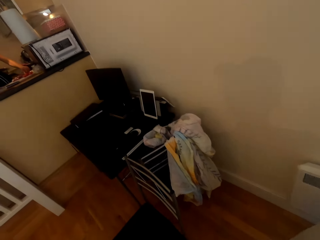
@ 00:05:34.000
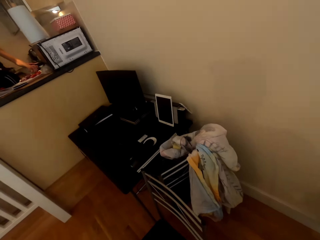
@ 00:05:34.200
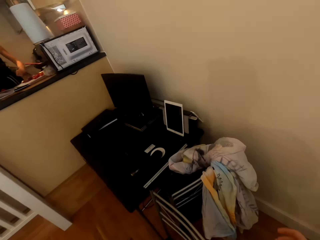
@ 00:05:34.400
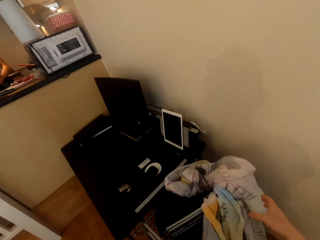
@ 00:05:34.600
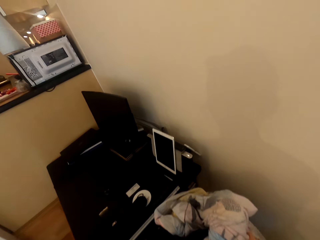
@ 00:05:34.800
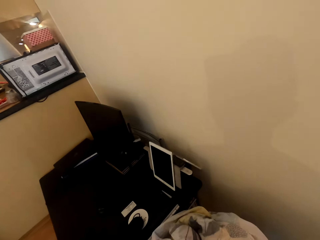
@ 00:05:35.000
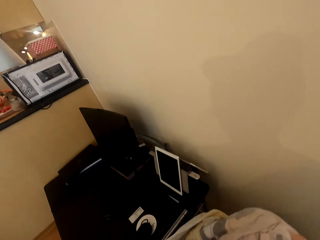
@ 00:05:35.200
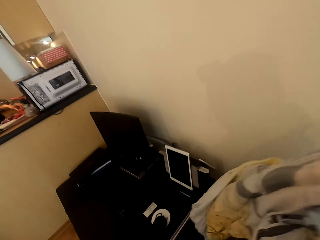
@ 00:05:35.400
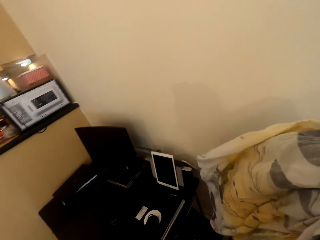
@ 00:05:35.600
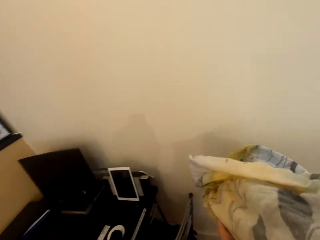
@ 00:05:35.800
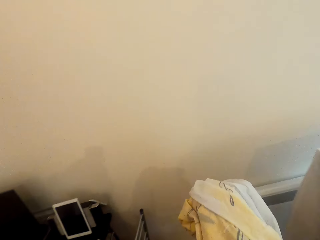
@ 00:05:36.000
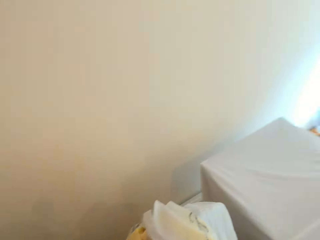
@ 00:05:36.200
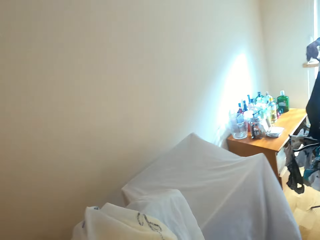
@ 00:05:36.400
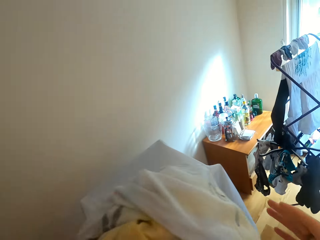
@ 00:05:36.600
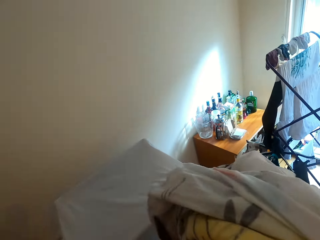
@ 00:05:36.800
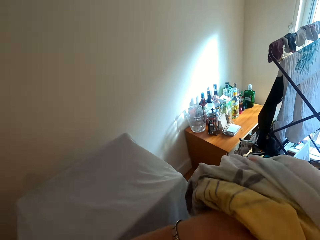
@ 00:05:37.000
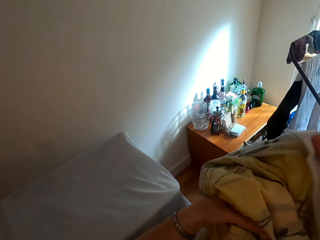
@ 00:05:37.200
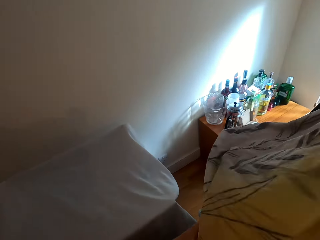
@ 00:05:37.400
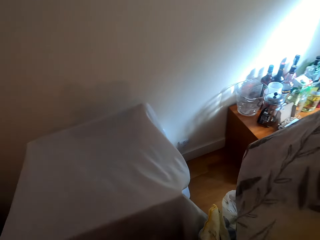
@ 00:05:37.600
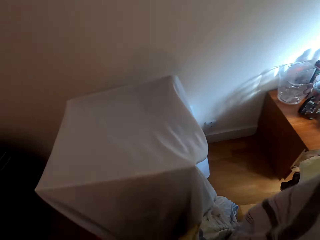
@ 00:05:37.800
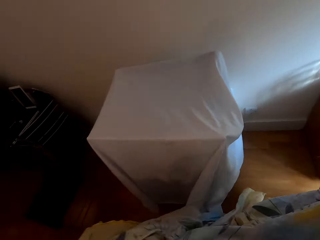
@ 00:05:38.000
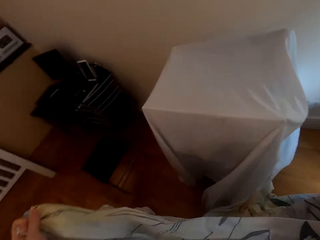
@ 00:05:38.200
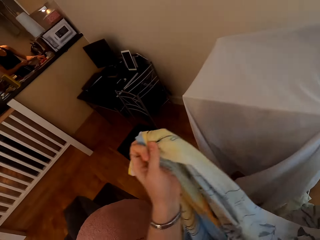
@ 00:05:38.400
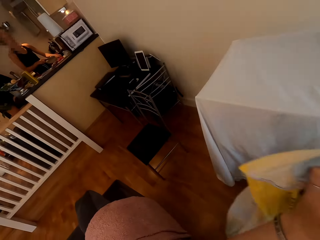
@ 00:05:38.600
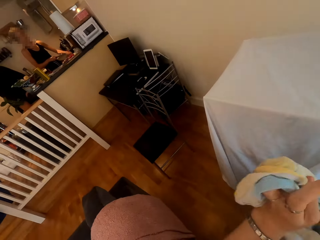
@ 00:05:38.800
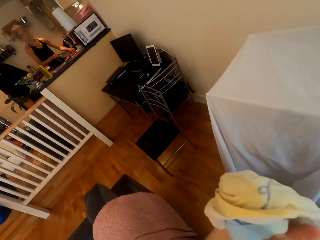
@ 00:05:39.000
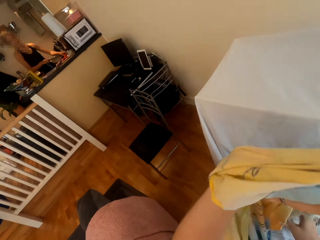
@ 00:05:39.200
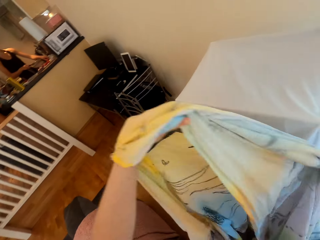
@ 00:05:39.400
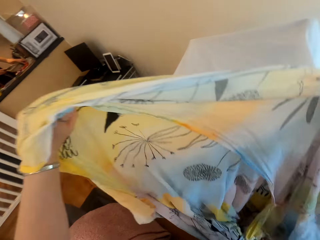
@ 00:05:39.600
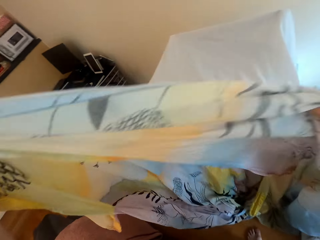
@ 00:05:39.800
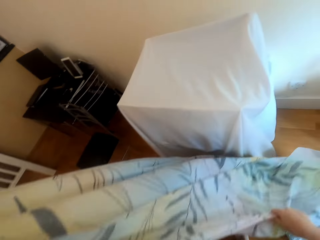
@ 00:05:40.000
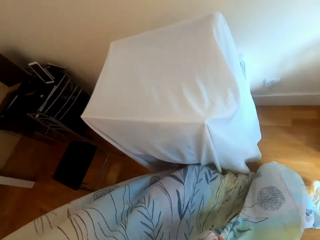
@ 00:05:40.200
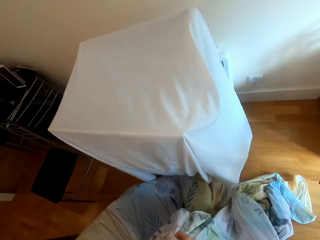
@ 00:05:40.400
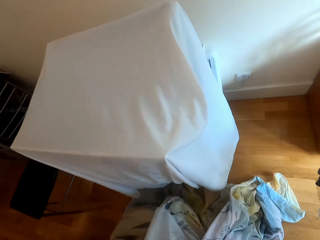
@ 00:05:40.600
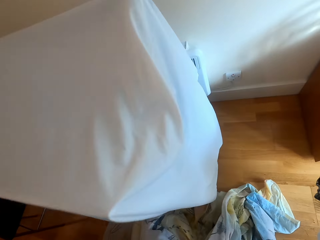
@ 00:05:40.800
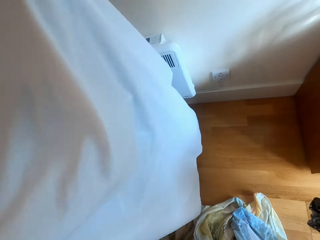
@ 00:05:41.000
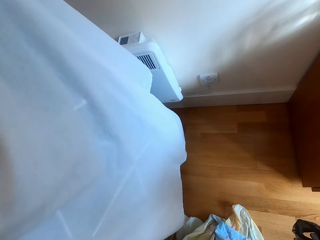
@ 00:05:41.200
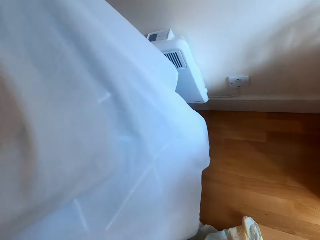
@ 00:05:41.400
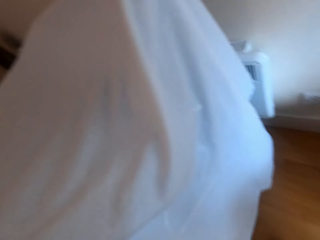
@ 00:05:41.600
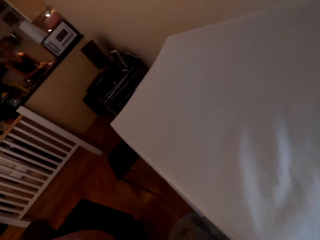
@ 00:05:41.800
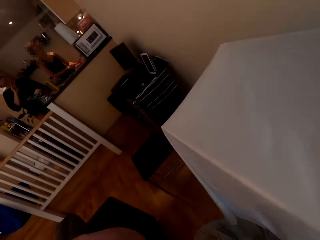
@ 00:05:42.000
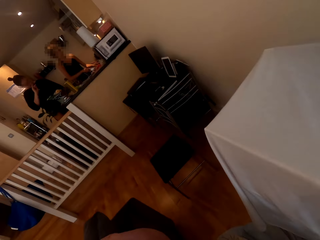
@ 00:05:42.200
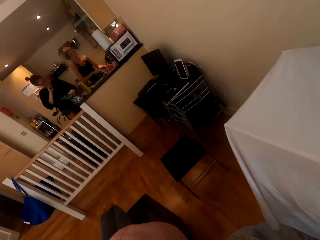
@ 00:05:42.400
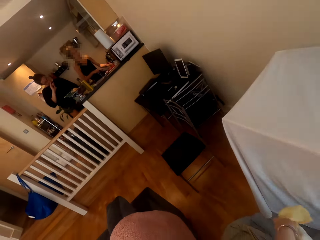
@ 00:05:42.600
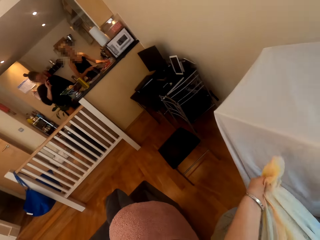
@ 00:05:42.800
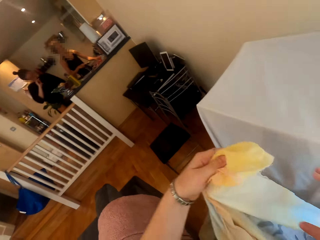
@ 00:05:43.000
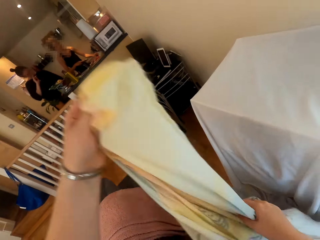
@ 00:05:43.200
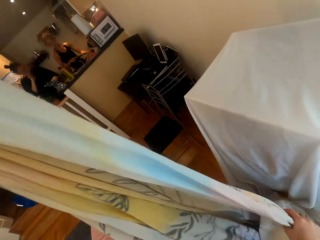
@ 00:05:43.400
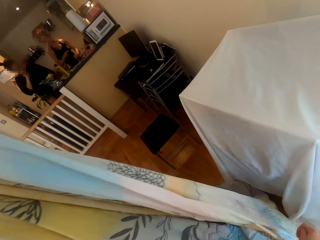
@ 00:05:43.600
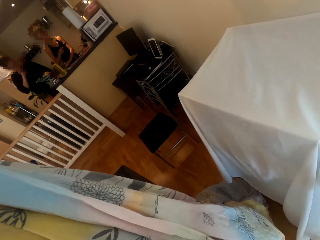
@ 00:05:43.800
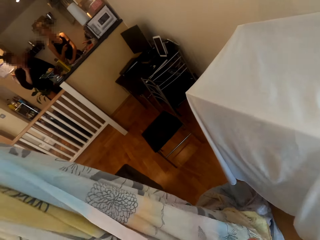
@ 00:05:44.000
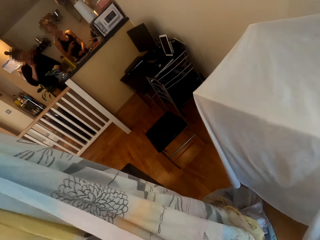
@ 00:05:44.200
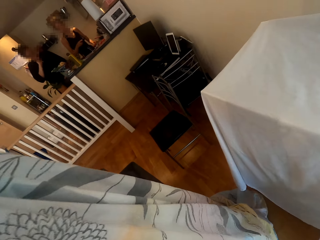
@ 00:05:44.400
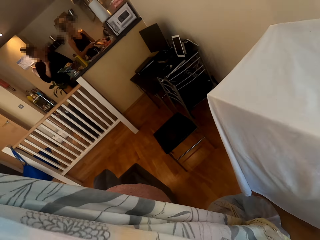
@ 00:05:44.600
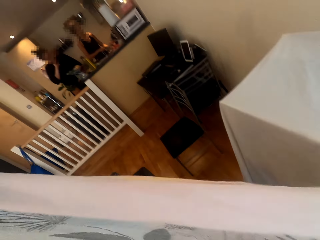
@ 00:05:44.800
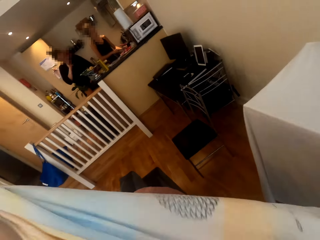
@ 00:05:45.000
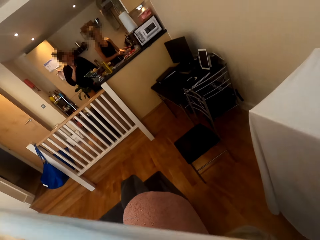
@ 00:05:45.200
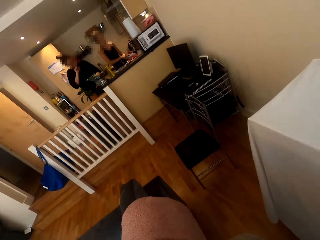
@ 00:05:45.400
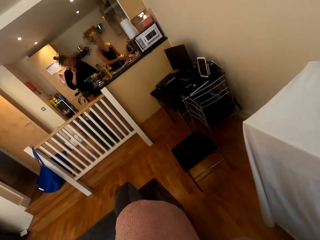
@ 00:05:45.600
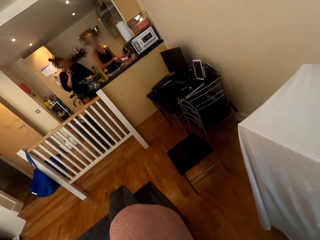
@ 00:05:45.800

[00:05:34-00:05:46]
The camera wearer moves around. They collect a sheet on the chair. They unfold the sheet.

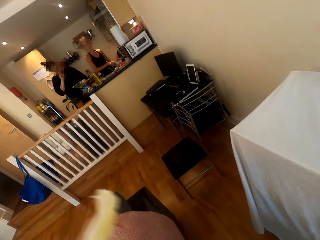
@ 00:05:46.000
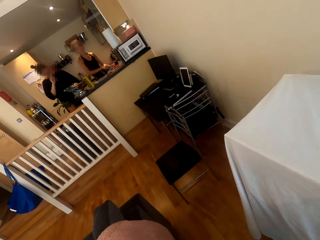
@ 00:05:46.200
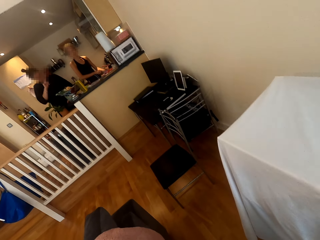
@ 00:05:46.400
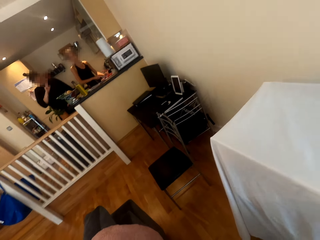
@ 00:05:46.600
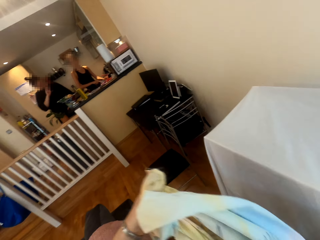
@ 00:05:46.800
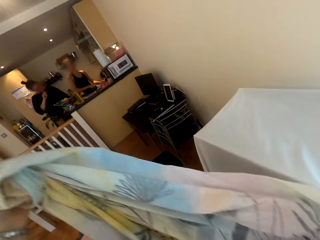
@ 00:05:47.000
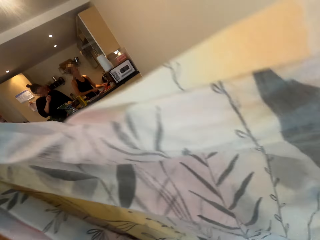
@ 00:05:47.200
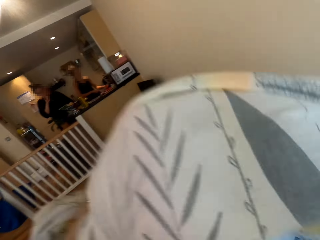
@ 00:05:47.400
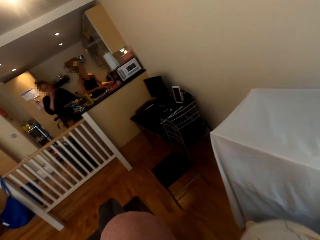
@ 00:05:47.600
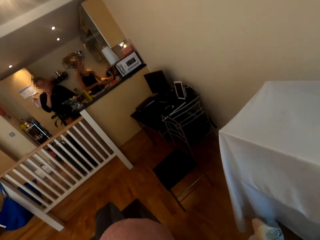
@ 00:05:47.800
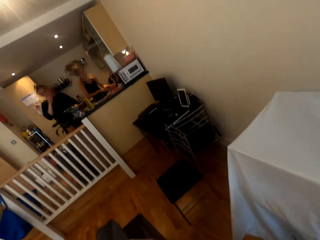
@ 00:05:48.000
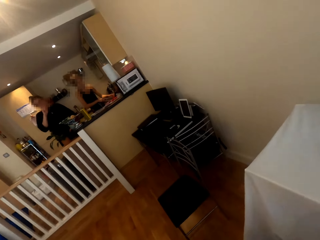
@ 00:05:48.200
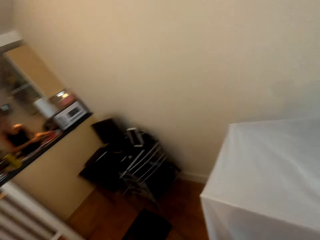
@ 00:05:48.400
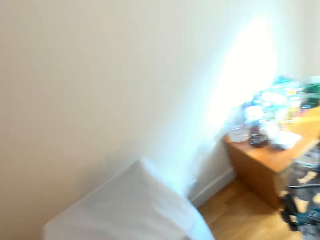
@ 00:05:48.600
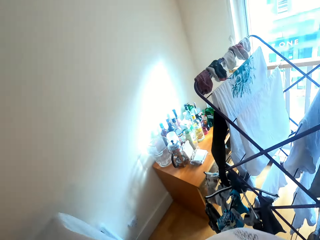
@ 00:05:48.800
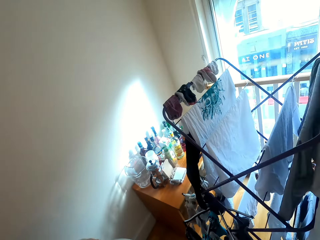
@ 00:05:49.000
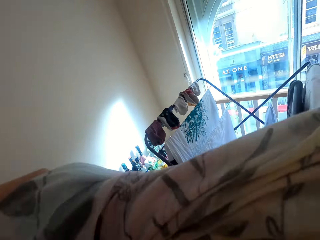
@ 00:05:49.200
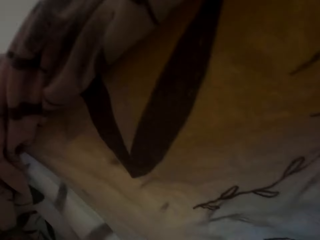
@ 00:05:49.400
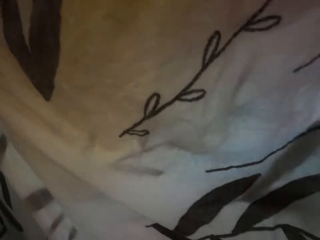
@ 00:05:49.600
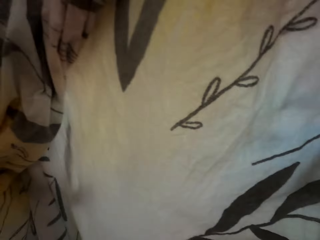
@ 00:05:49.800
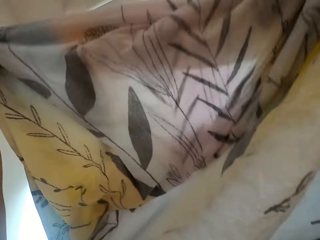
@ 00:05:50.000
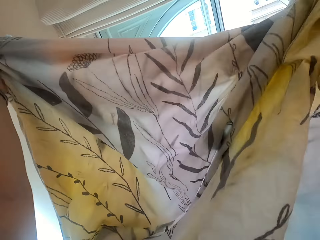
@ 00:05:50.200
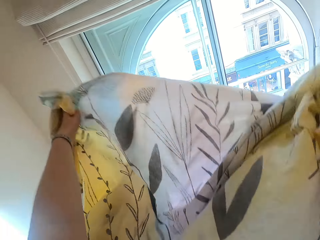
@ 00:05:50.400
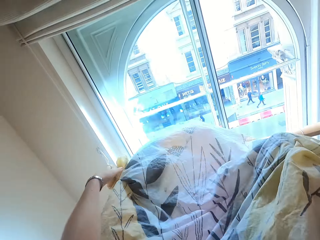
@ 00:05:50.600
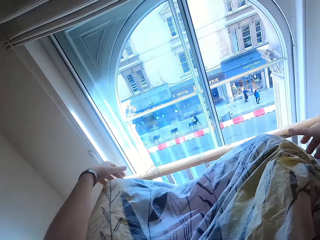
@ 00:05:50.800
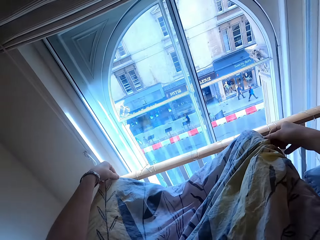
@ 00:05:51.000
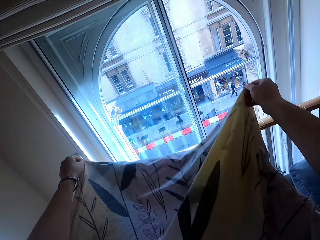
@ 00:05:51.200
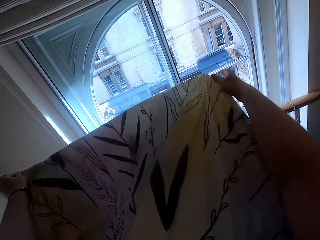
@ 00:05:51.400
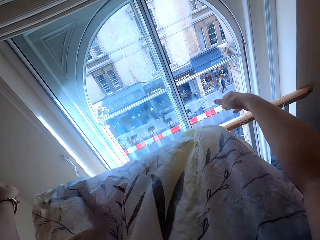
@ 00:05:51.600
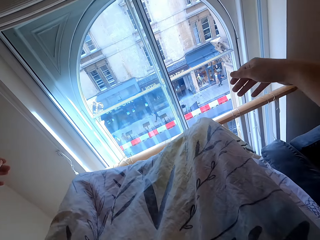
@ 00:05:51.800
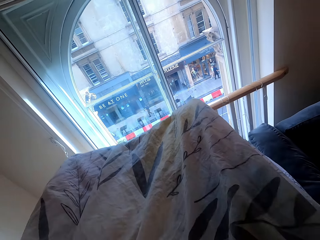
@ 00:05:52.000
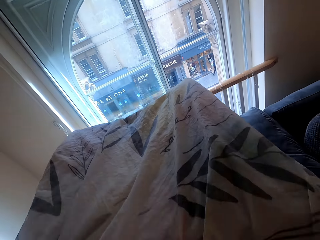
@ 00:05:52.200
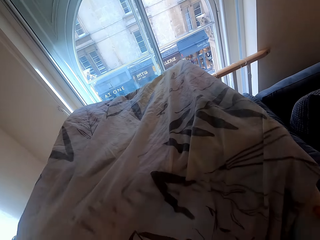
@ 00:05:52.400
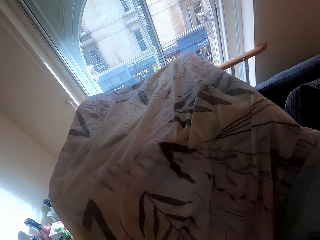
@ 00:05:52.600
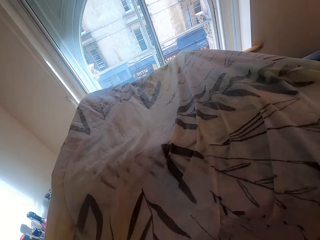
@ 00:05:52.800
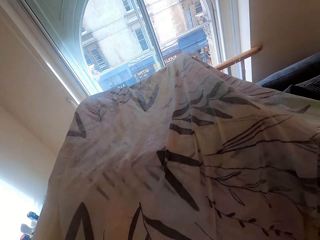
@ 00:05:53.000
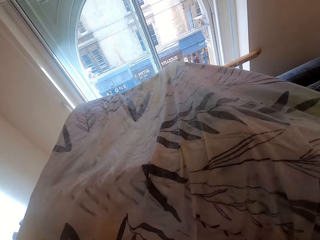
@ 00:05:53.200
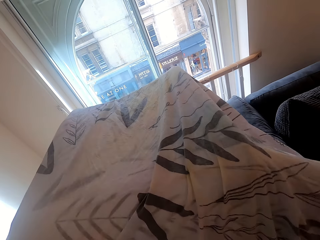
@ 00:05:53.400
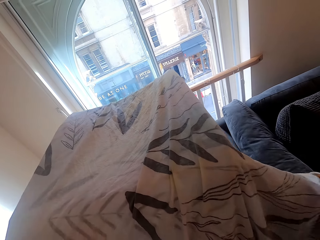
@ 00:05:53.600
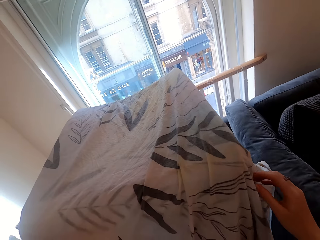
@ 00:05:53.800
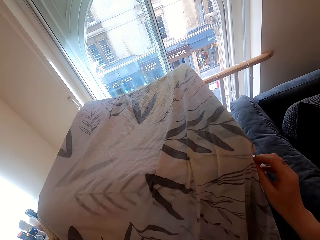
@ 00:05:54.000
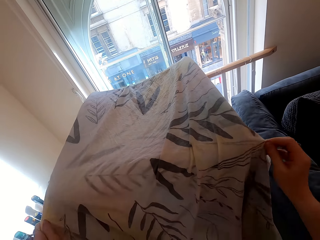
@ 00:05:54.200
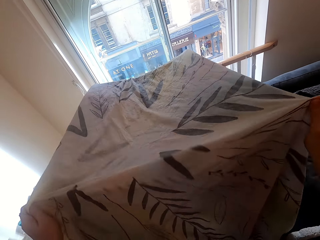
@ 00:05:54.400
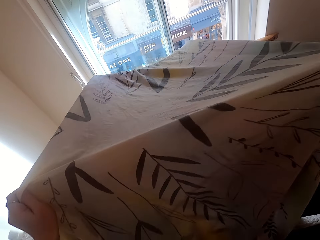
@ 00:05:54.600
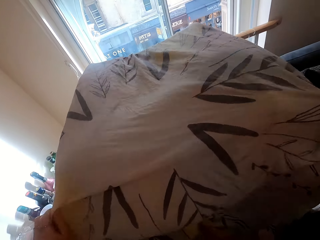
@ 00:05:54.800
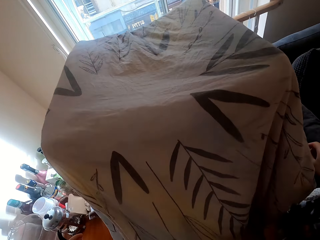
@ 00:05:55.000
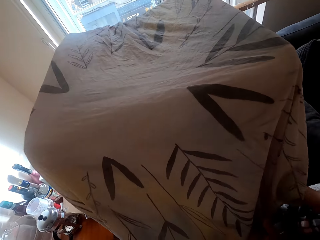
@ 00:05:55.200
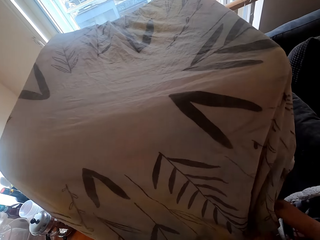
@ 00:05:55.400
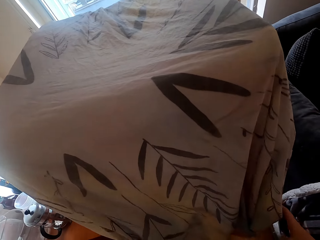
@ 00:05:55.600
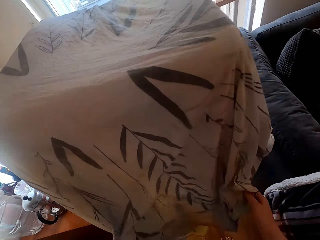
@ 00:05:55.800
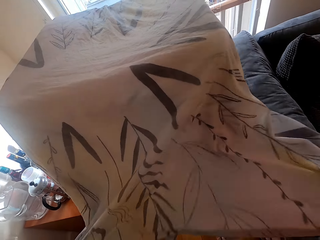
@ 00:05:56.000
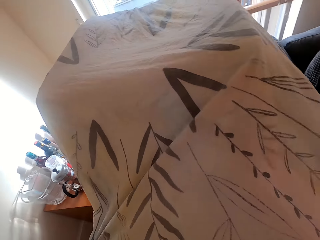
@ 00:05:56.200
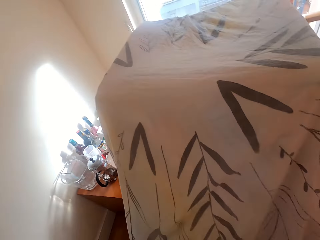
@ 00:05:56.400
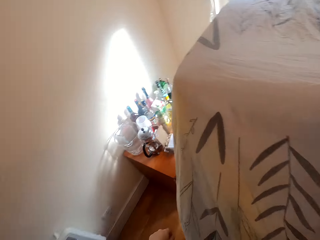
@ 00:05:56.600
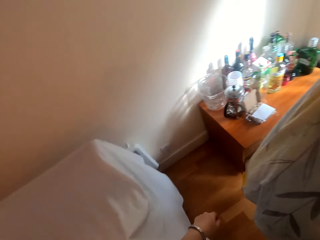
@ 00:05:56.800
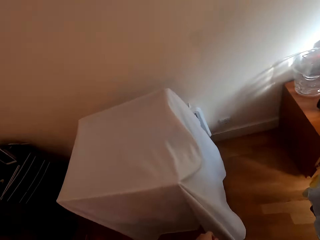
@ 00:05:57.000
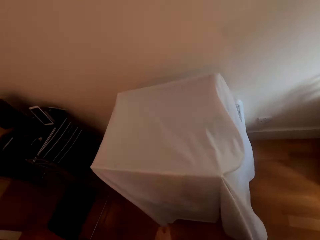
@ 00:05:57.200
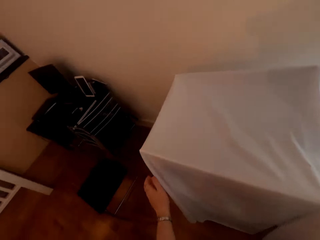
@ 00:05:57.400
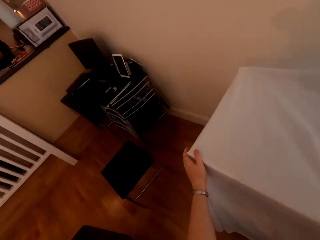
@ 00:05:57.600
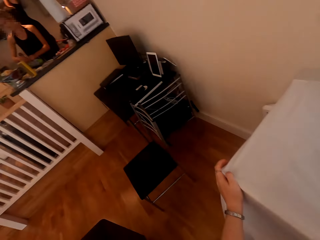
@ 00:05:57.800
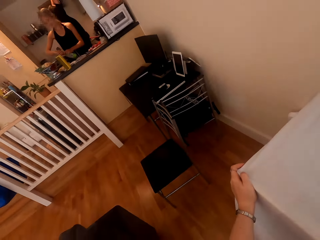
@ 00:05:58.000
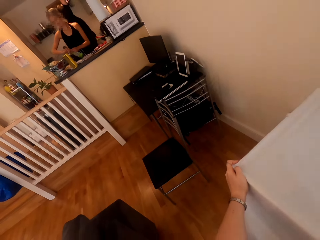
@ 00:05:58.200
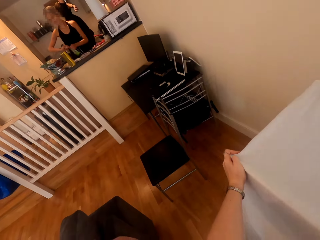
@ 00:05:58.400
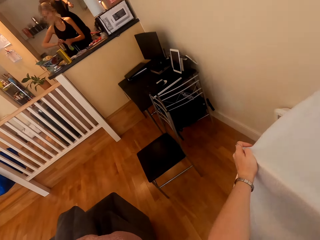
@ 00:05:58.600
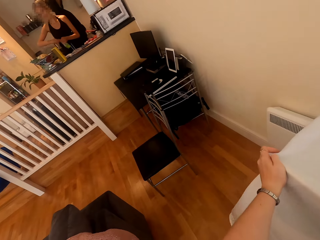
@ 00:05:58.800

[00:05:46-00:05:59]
The camera wearer places the sheet over the cloth rack. They fix the sheet on the rack. They turn around. They move the cloth rack.
